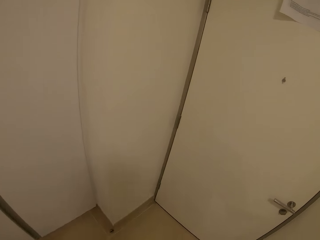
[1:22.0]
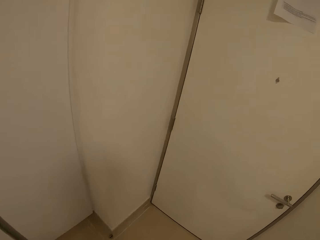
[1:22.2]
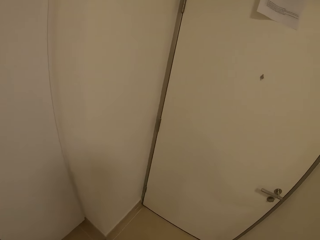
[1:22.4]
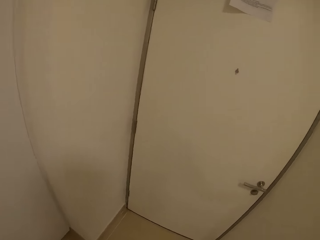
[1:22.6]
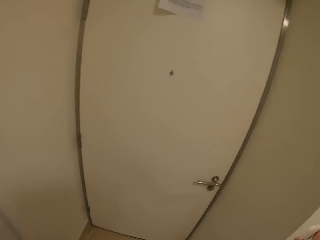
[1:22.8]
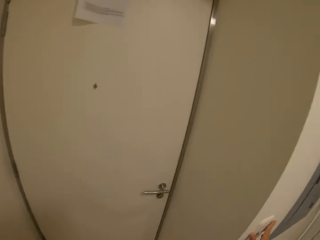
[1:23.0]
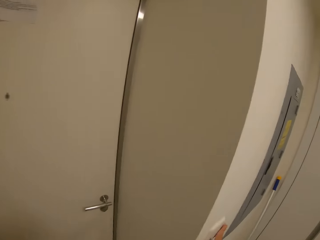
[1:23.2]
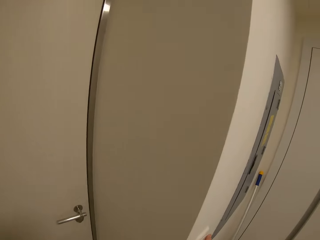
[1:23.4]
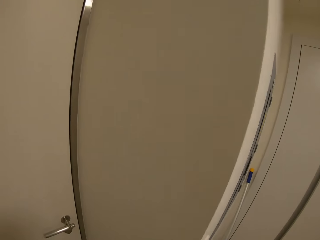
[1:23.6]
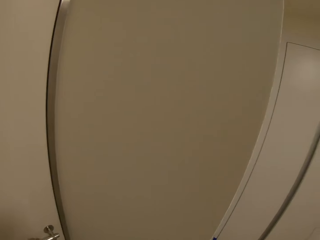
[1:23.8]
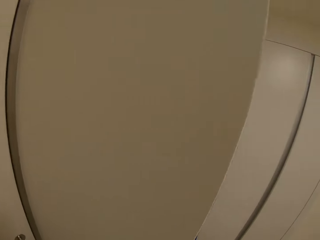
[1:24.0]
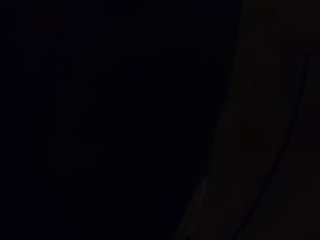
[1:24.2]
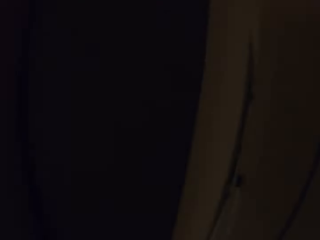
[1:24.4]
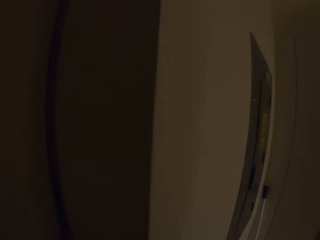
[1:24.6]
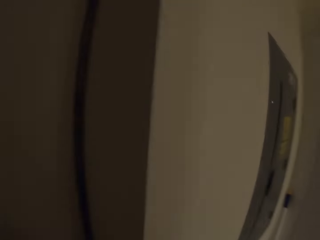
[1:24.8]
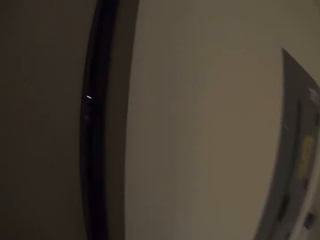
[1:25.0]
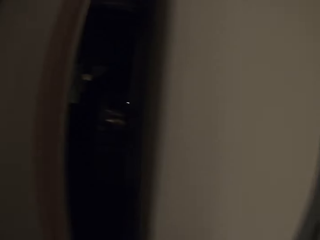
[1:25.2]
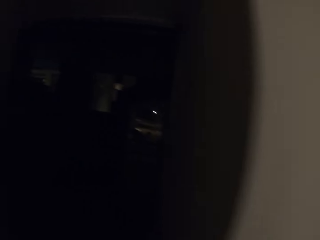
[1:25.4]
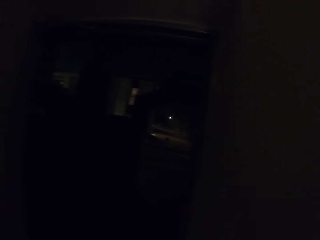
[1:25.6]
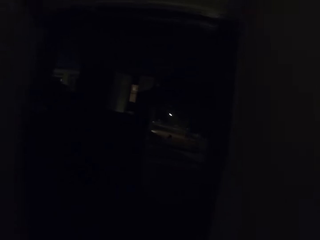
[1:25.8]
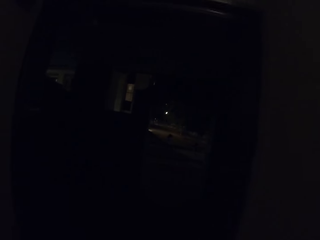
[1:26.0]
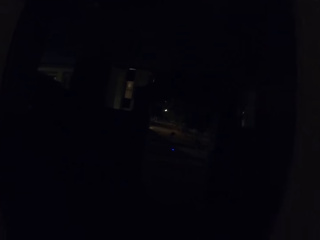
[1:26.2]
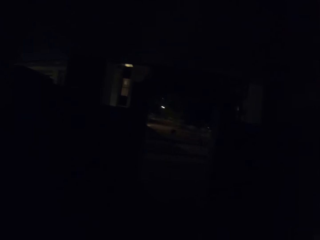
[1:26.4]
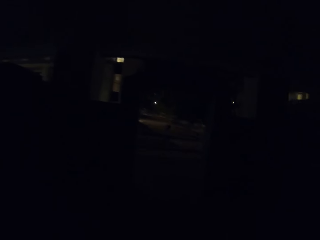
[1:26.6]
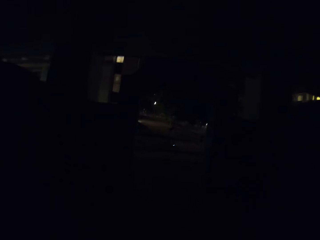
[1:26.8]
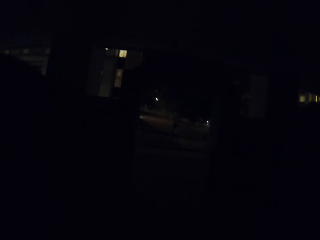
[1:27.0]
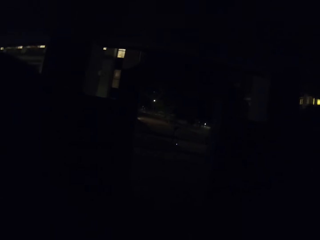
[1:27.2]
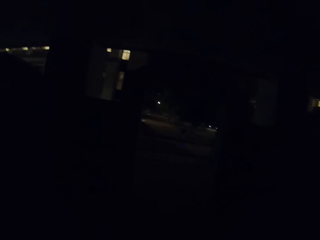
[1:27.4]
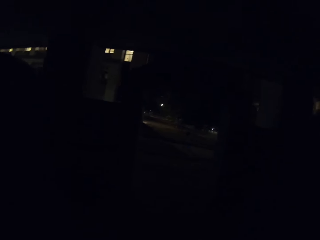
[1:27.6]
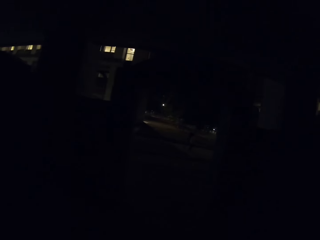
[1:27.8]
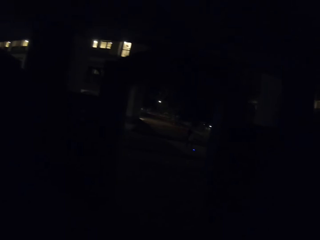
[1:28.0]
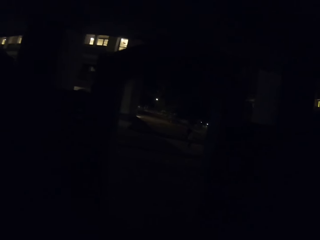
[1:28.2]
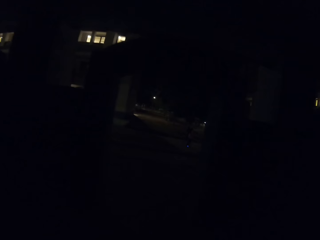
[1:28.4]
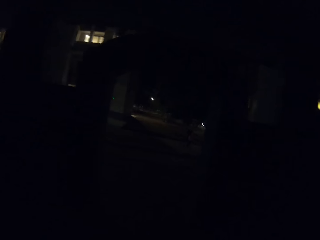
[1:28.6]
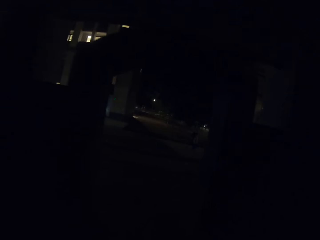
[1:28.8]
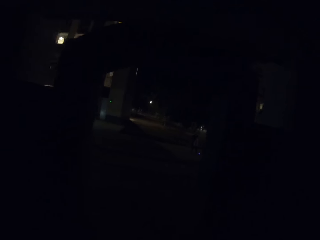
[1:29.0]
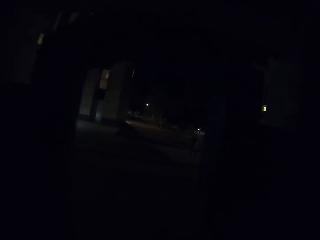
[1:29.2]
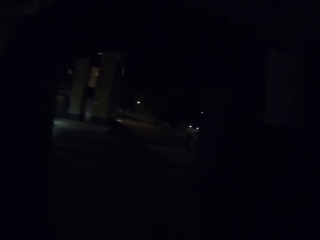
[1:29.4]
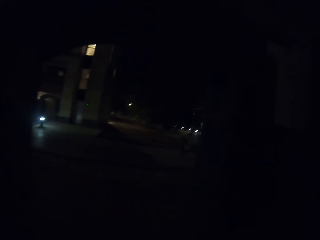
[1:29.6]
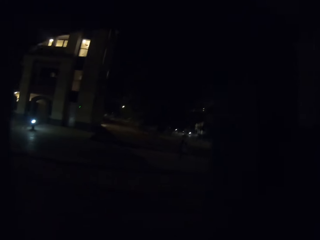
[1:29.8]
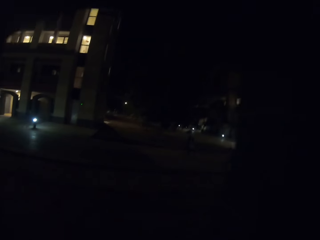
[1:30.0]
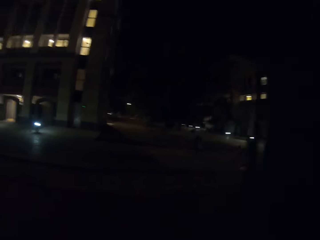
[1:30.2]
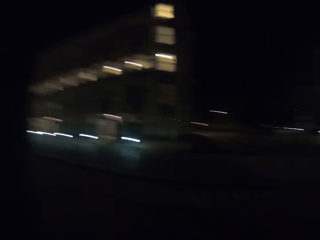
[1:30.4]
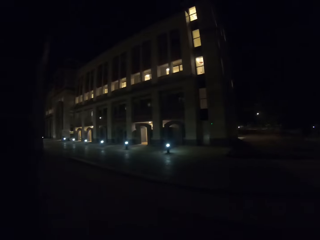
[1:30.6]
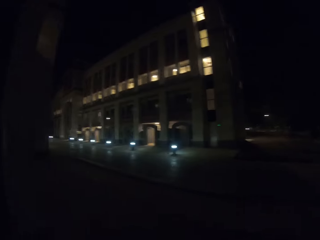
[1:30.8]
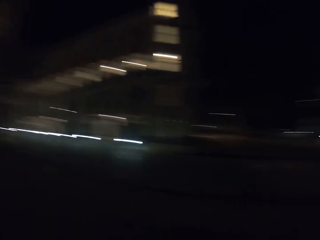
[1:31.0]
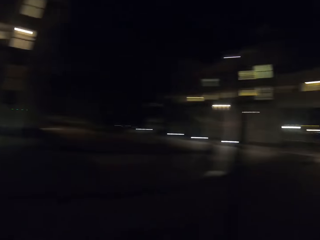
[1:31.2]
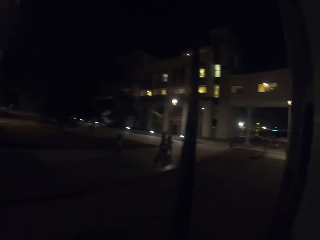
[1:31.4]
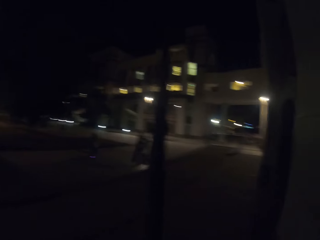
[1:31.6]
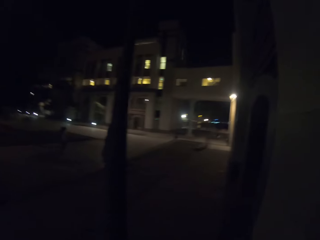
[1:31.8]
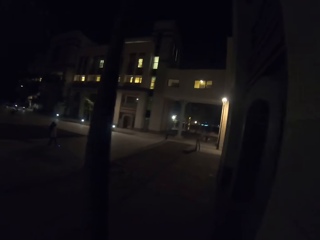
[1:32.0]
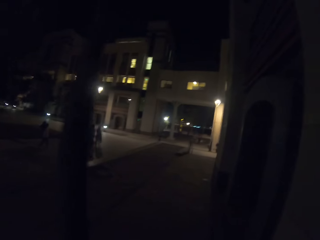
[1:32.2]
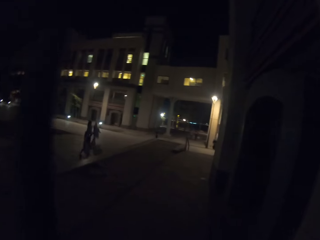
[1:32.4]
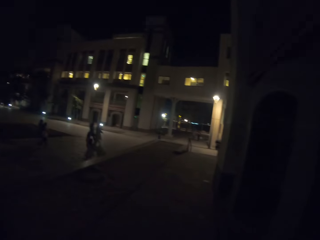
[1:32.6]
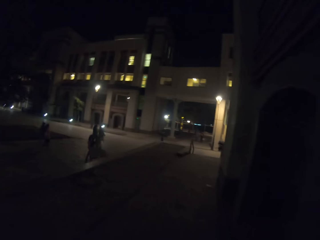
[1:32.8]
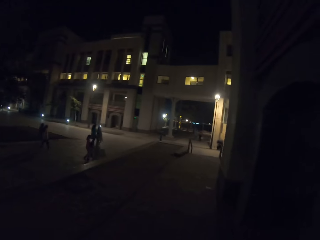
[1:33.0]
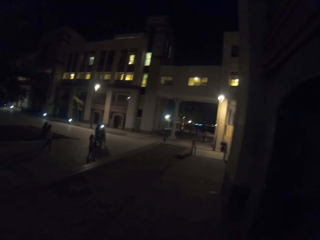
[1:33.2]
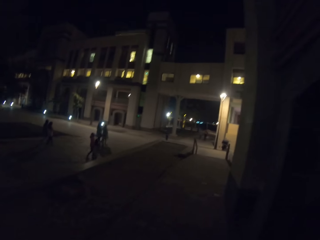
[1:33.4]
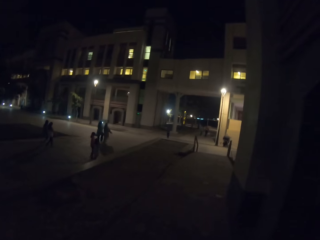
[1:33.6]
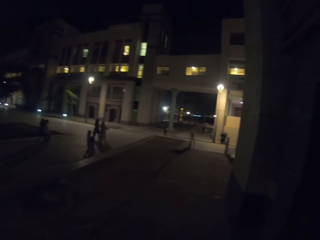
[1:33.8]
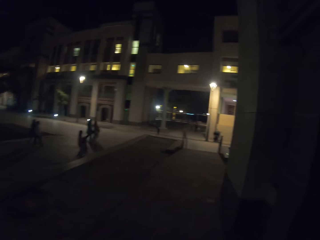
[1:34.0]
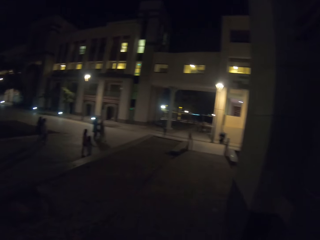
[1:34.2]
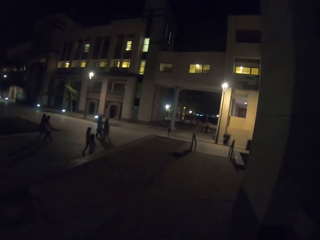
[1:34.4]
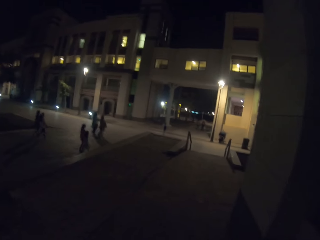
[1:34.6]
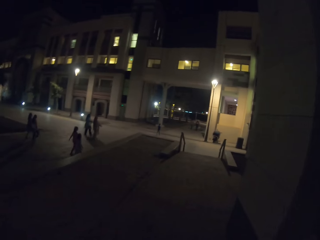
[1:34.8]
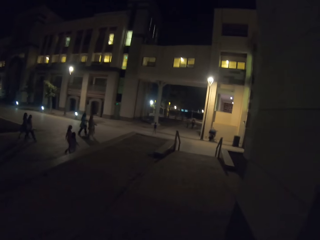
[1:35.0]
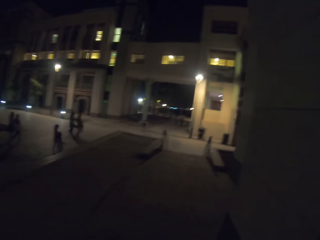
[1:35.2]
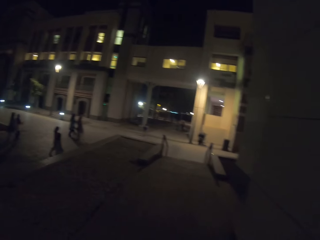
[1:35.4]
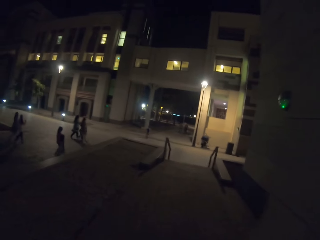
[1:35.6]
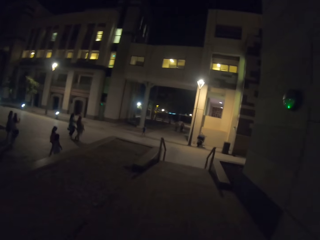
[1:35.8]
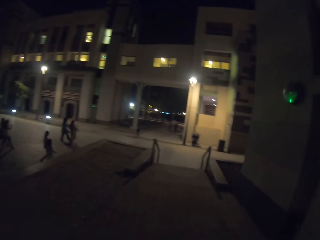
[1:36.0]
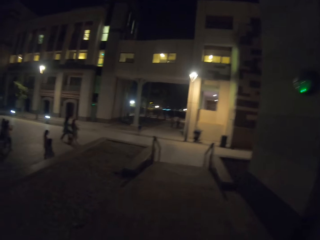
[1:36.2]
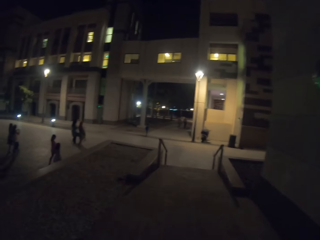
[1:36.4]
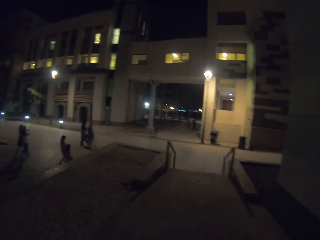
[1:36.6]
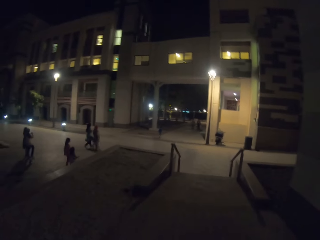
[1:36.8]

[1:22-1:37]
The camera wearer walks outside. They open the door. They walk. A person walks around. Another person walks around. A third person walks around. A girl walks around. A lady walks around. Another lady walks around. A third lady walks around. Another girl walks around. A fourth lady walks around.

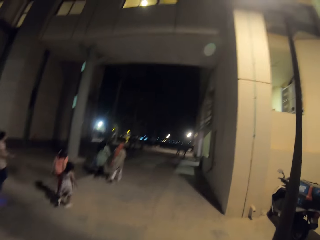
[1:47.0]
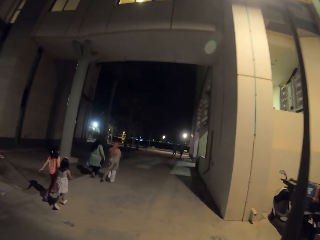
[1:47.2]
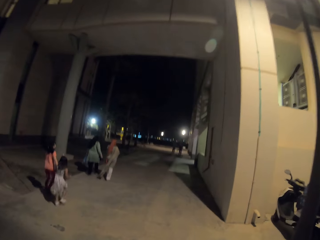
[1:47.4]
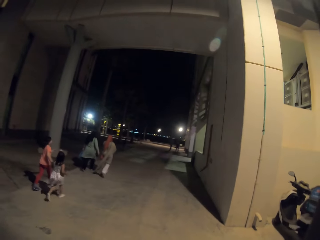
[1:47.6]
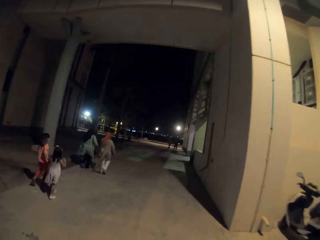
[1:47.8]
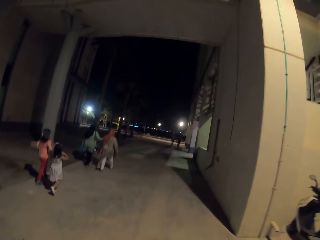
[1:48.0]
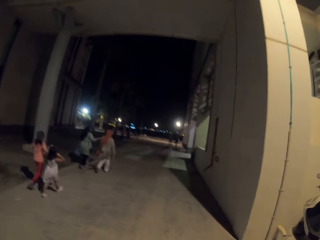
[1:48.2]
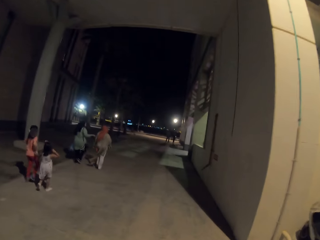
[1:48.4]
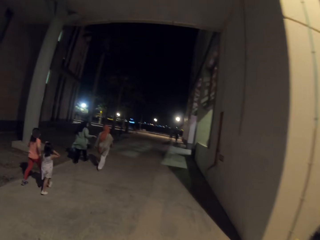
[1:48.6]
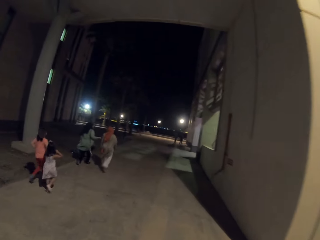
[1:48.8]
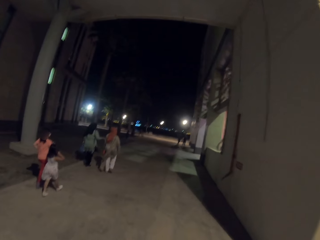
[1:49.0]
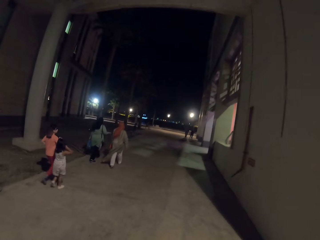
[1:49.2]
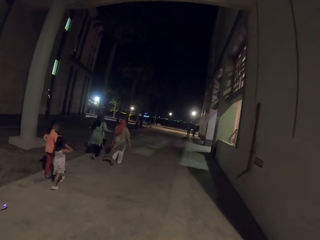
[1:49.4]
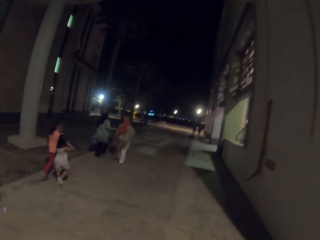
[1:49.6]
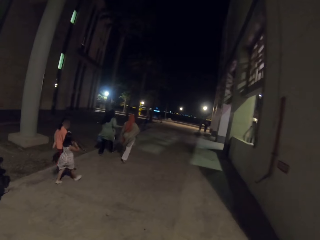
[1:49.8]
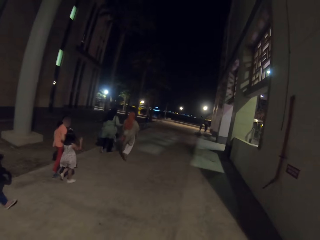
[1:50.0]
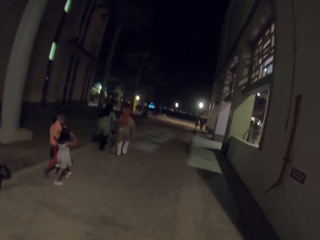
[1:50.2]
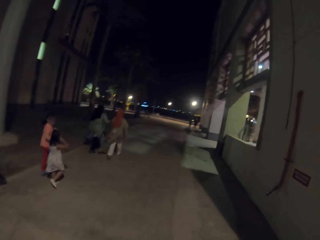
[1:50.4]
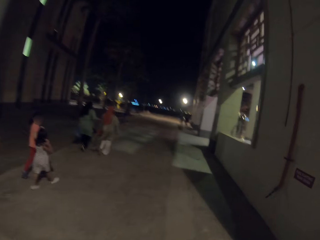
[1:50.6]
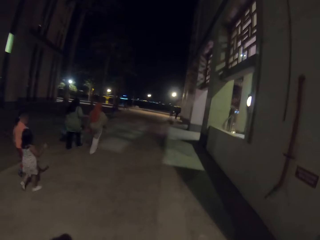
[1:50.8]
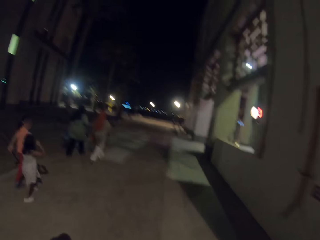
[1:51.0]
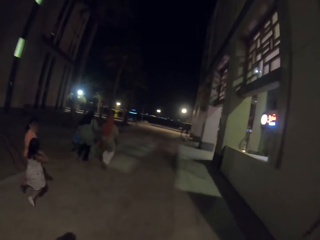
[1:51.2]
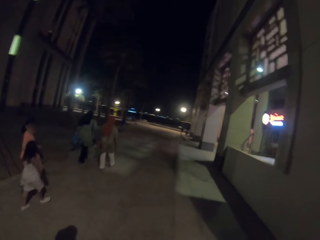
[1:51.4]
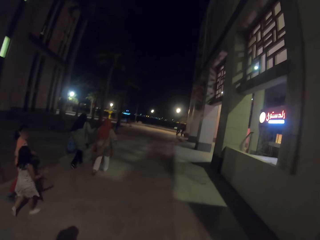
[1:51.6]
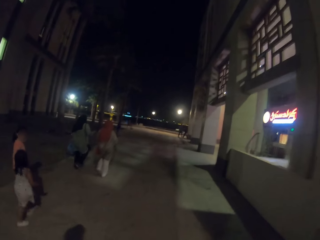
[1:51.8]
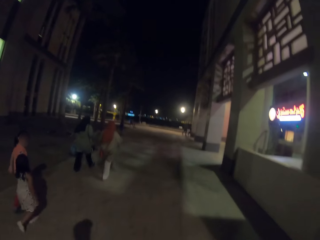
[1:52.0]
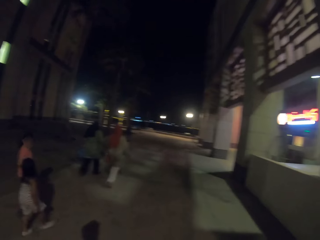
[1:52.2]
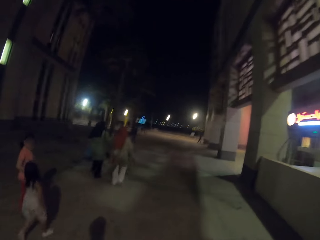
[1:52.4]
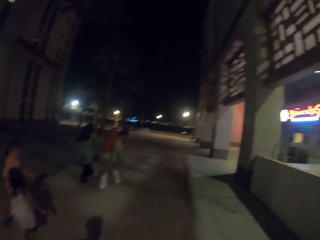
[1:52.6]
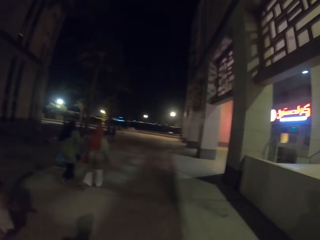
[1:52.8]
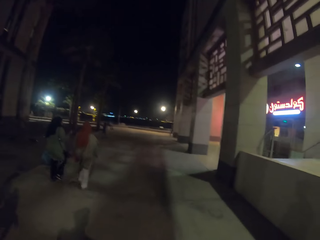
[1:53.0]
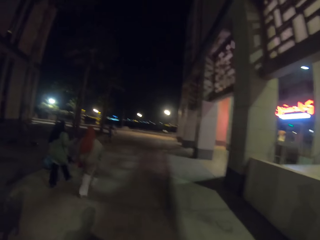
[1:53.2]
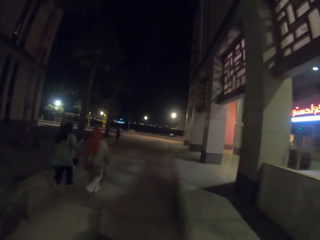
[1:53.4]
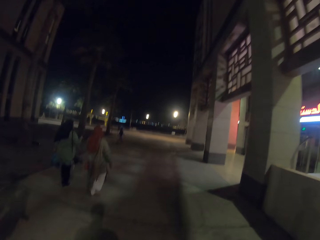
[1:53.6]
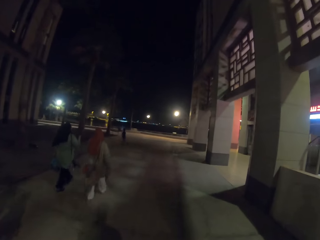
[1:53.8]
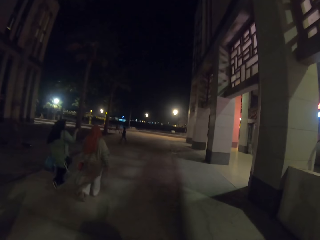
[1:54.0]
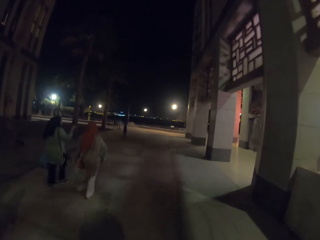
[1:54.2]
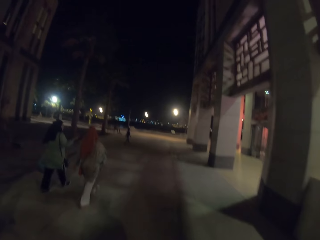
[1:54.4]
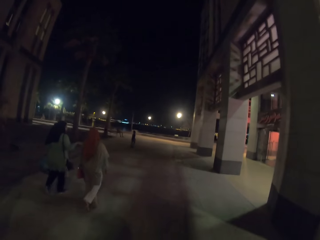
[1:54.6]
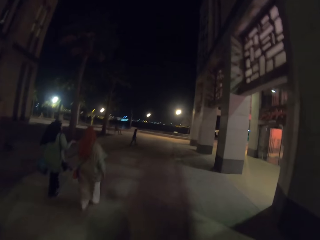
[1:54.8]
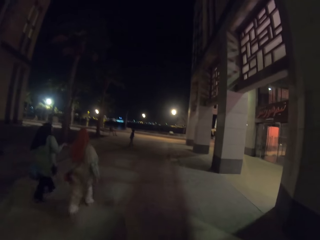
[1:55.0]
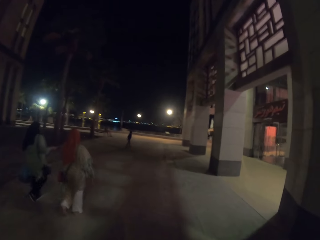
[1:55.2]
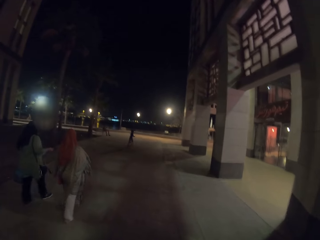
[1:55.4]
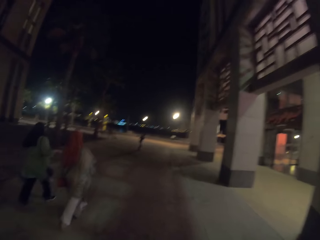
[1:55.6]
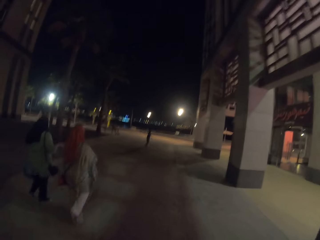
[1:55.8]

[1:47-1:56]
A girl touches her hair.
